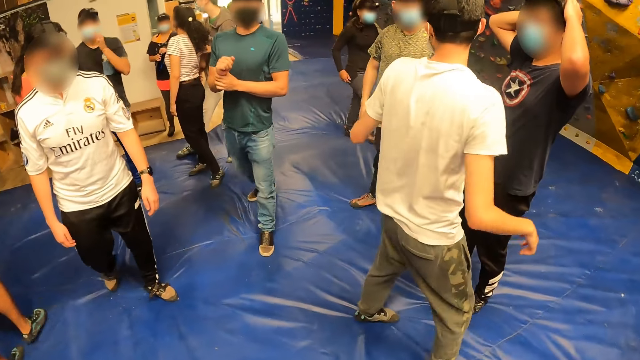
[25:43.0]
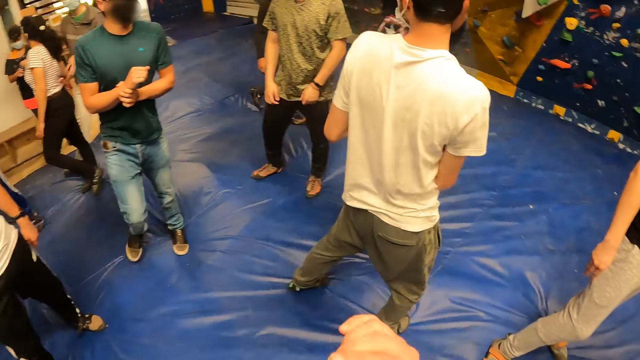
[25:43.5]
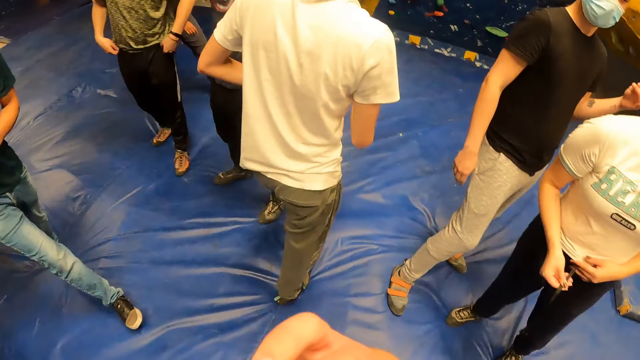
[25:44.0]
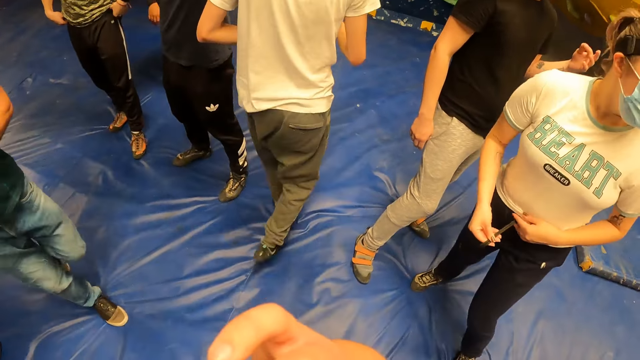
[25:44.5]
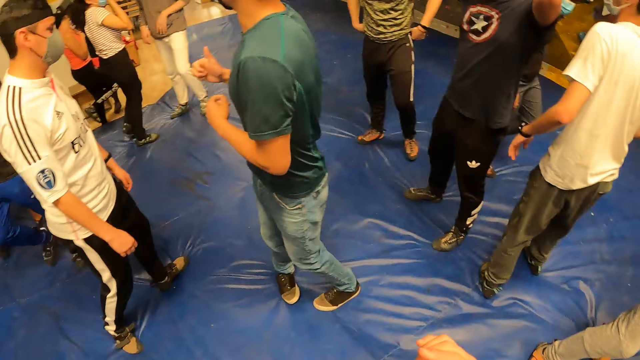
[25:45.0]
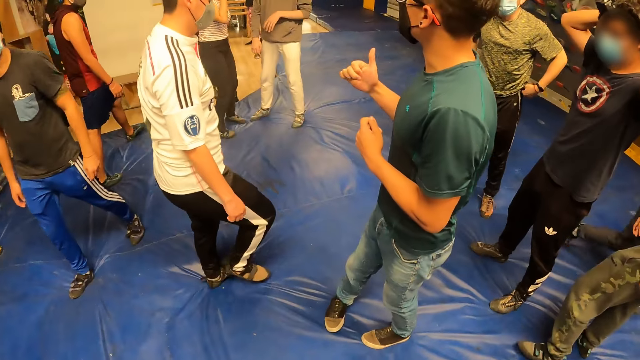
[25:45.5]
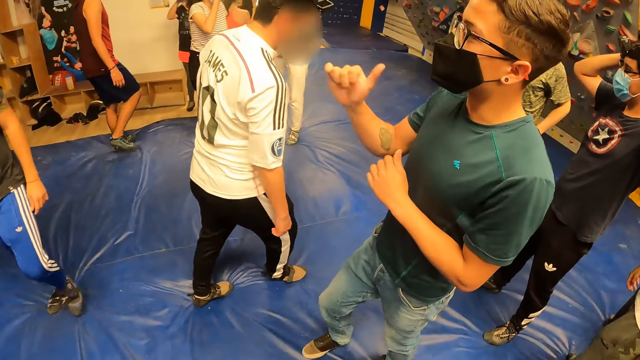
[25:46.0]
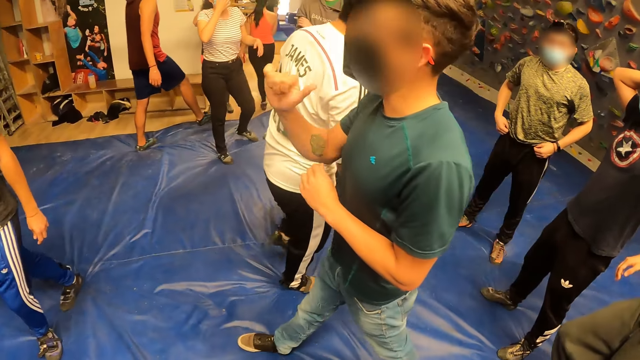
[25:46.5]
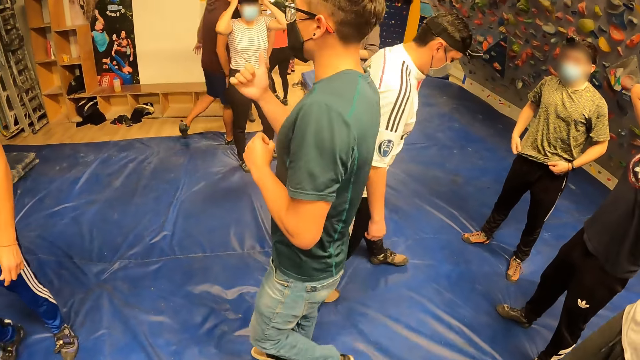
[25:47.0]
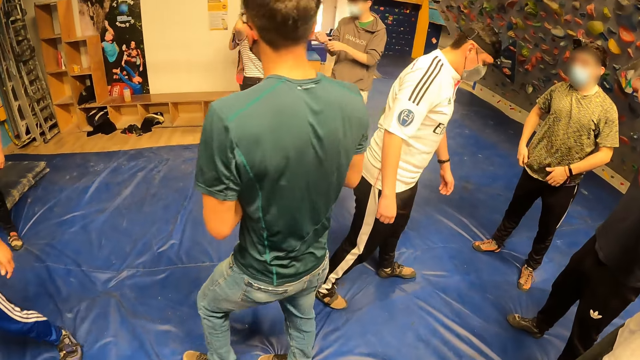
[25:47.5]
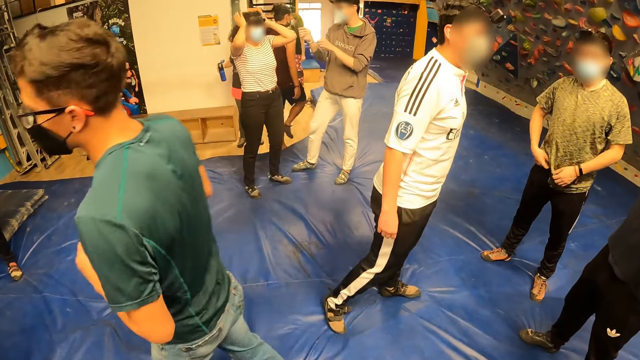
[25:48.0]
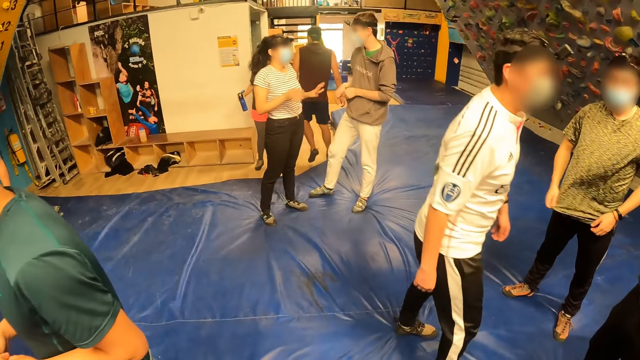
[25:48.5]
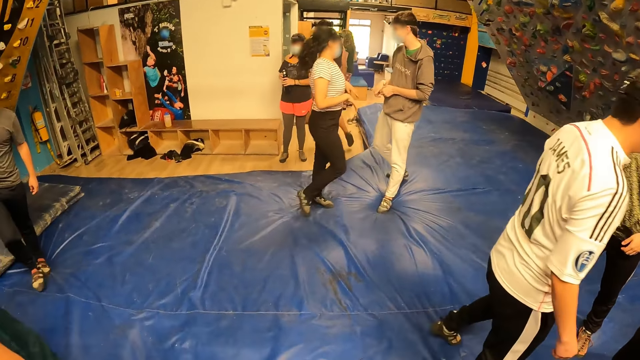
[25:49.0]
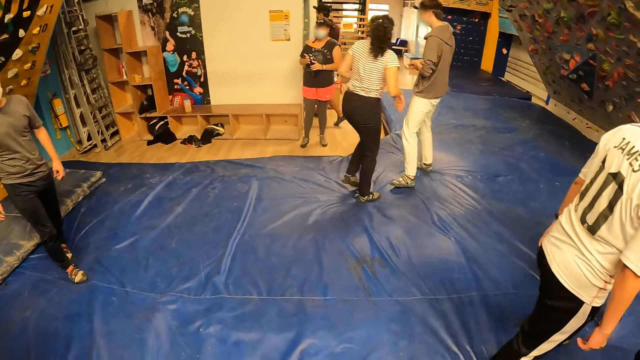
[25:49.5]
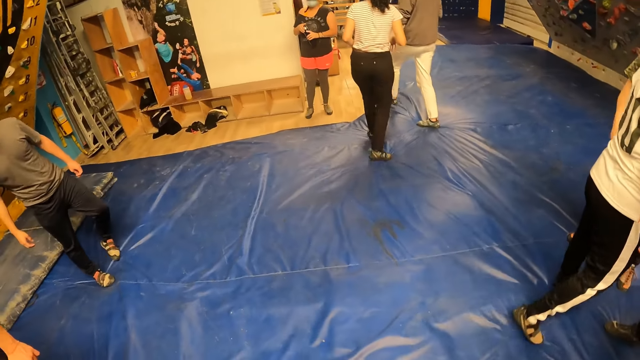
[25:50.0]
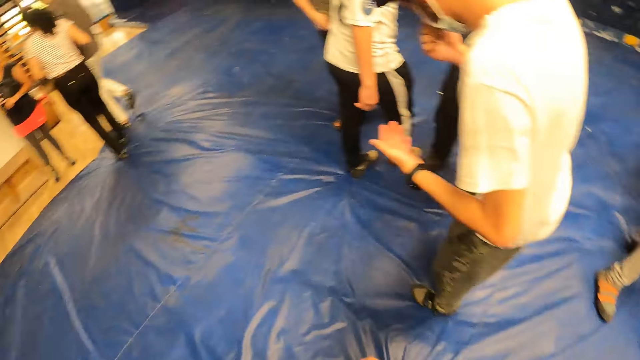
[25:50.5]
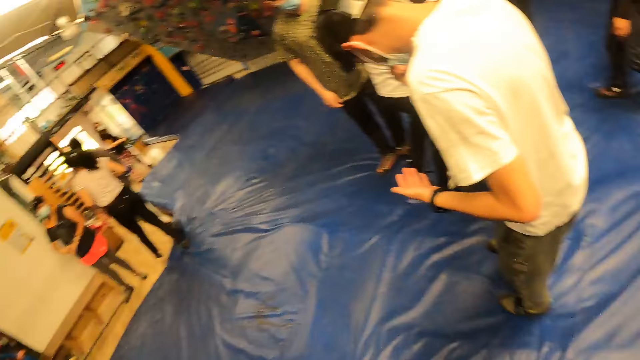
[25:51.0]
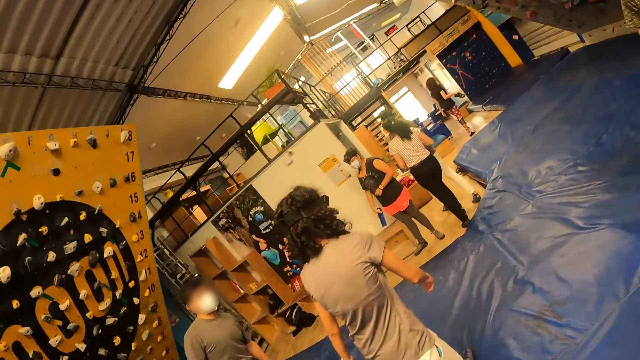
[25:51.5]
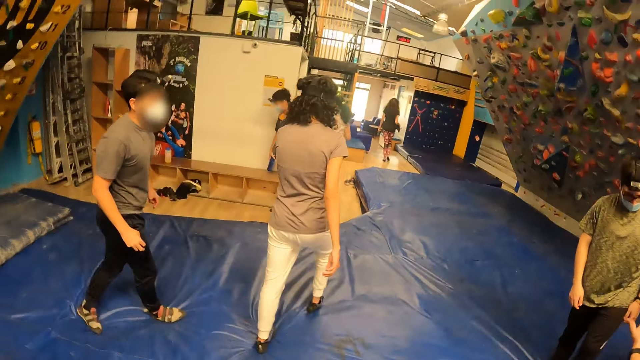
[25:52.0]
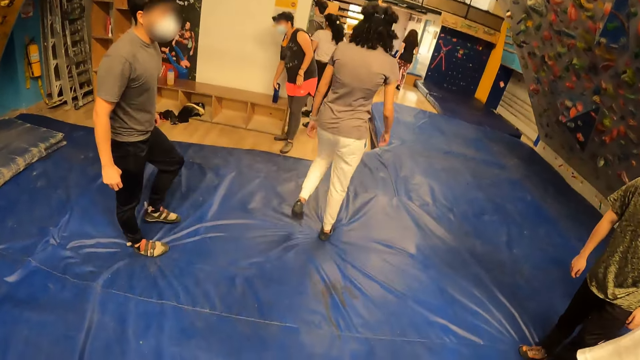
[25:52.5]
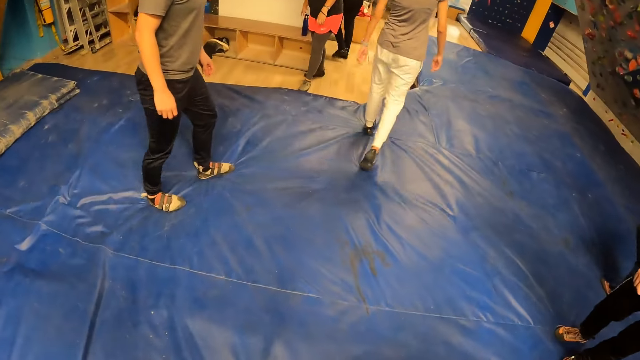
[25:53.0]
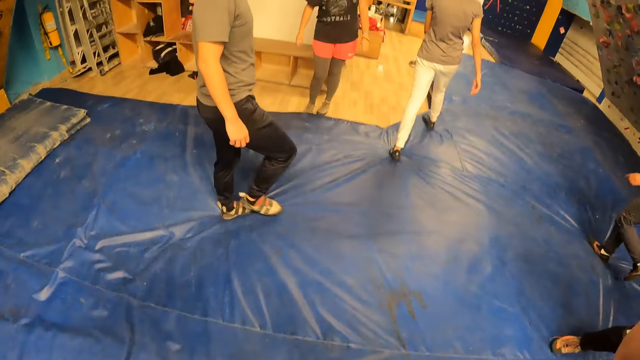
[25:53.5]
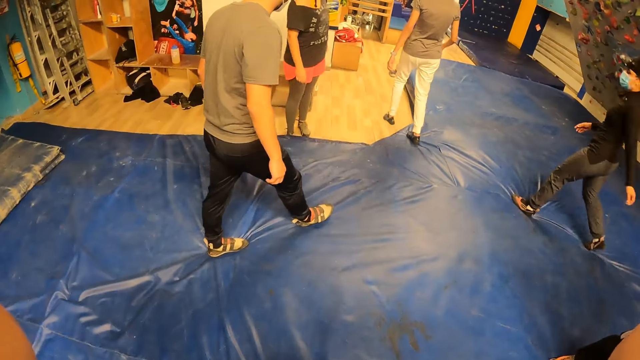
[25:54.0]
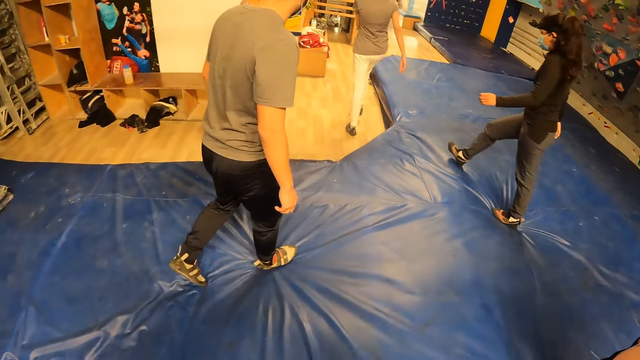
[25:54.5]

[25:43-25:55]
The camera wearer walks on a foam.

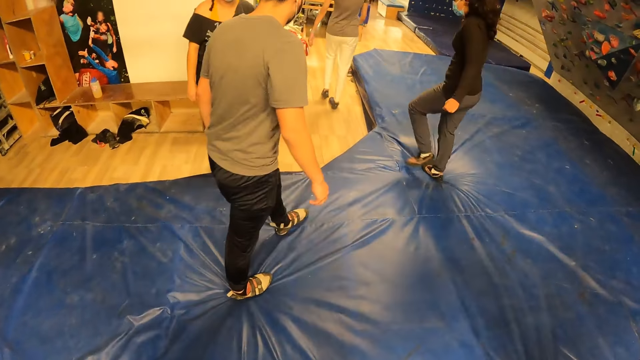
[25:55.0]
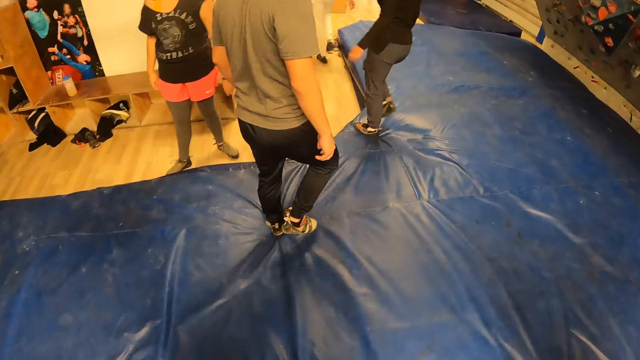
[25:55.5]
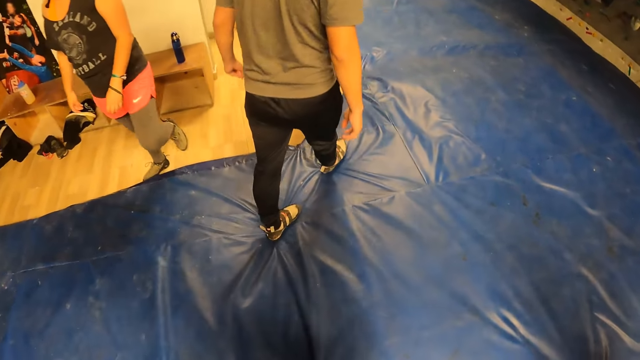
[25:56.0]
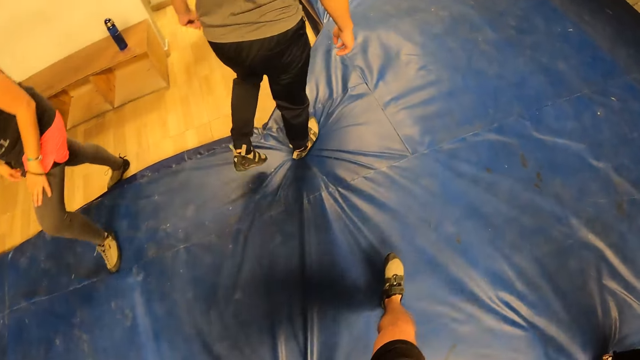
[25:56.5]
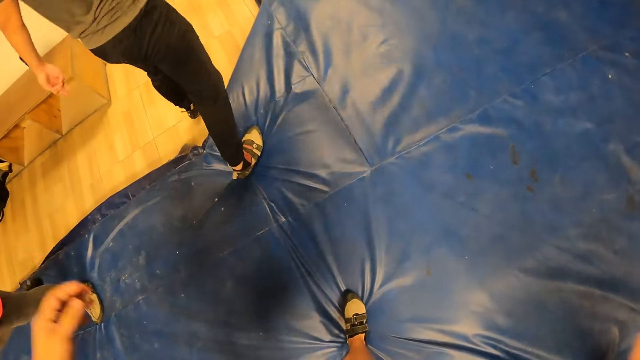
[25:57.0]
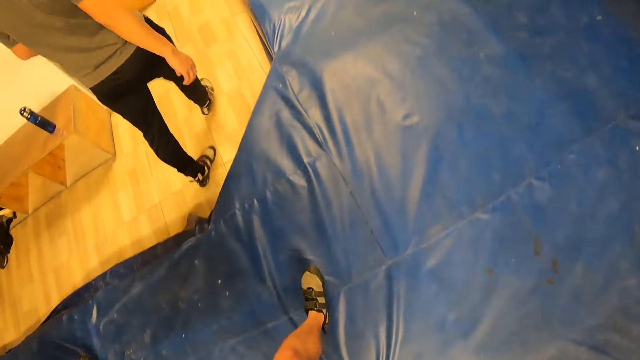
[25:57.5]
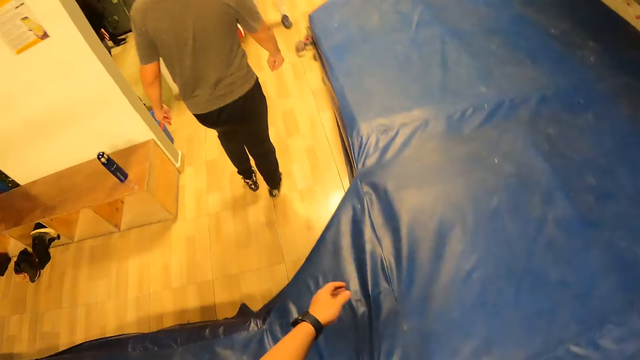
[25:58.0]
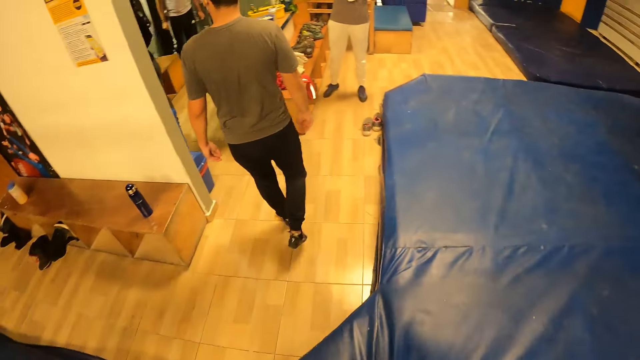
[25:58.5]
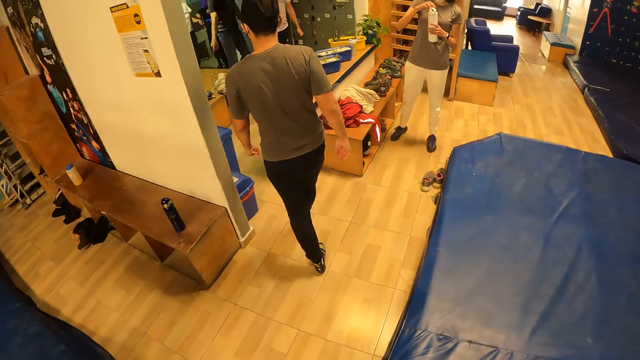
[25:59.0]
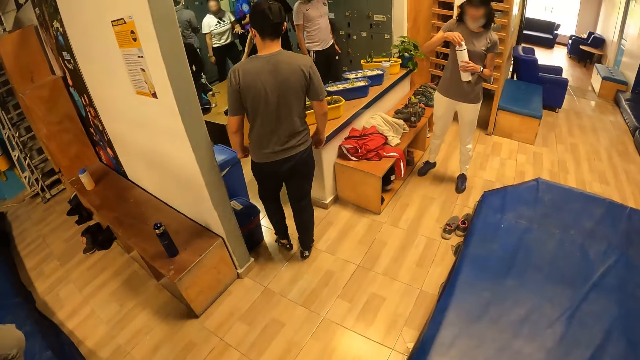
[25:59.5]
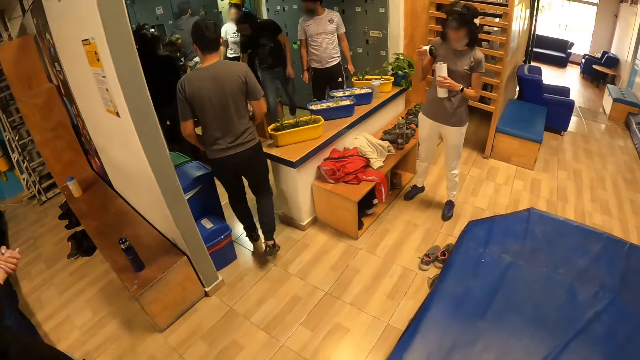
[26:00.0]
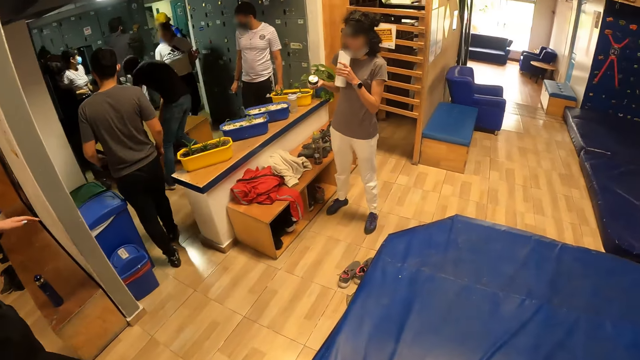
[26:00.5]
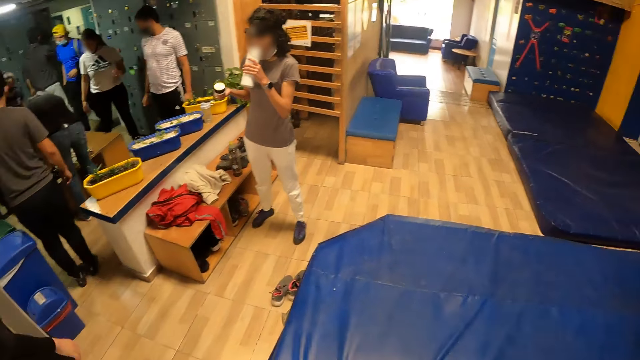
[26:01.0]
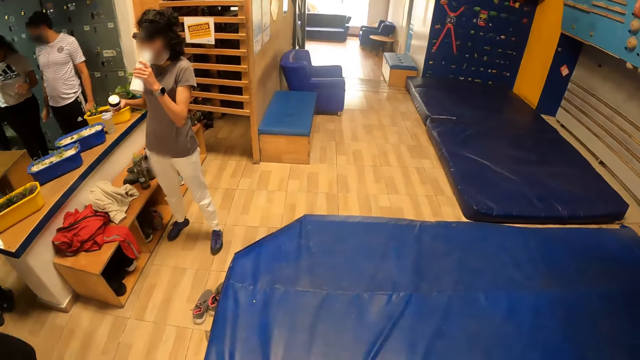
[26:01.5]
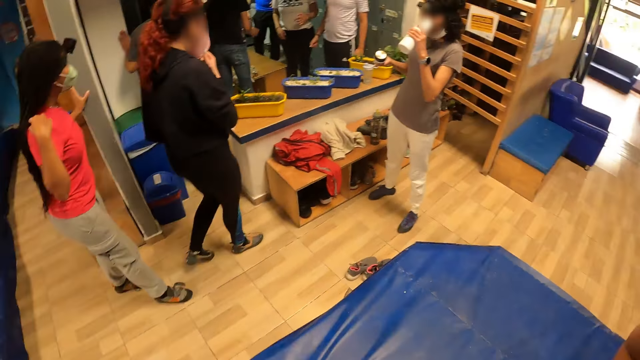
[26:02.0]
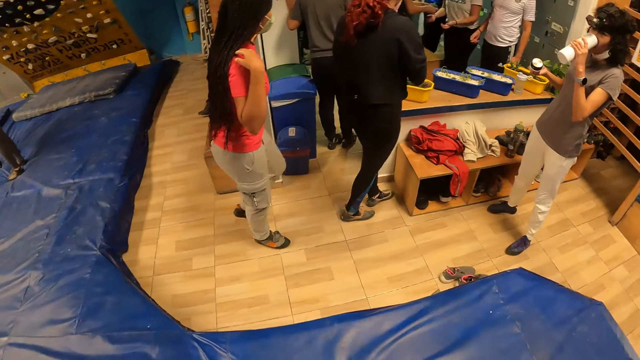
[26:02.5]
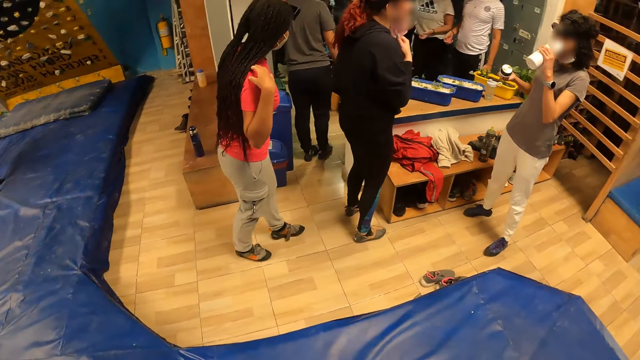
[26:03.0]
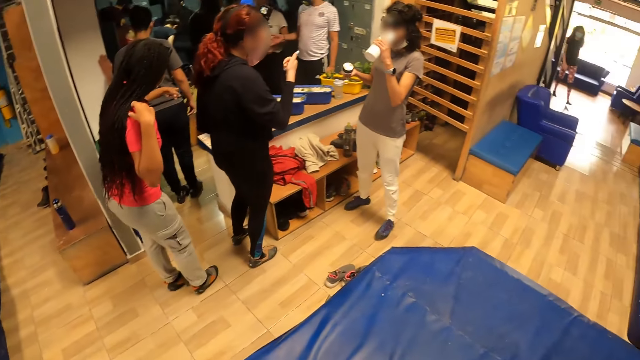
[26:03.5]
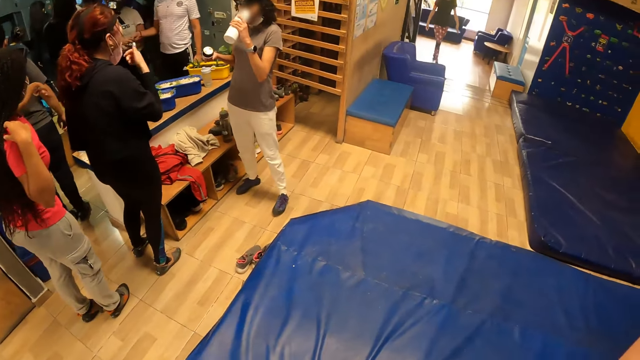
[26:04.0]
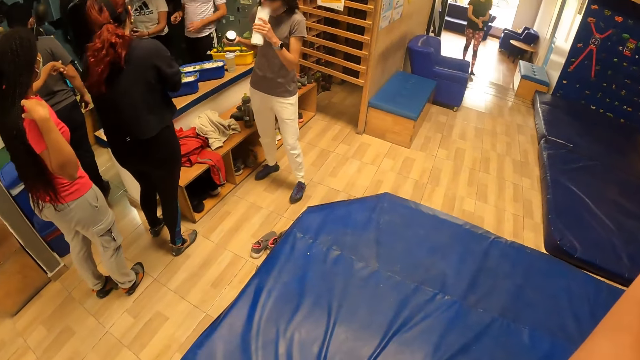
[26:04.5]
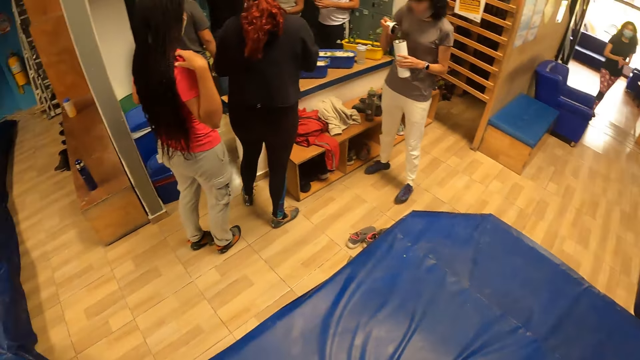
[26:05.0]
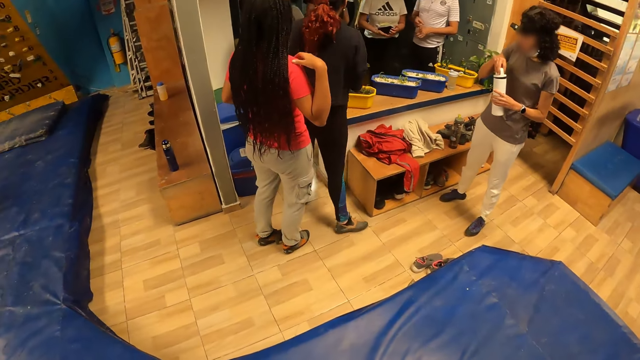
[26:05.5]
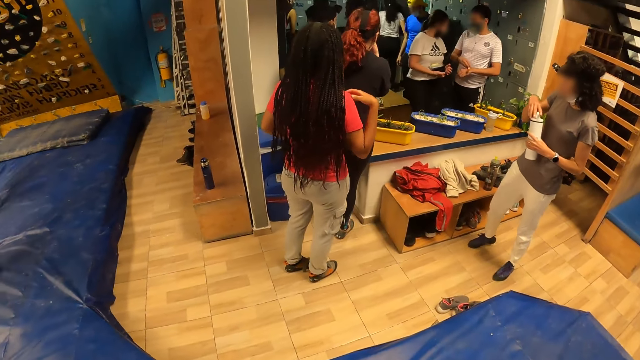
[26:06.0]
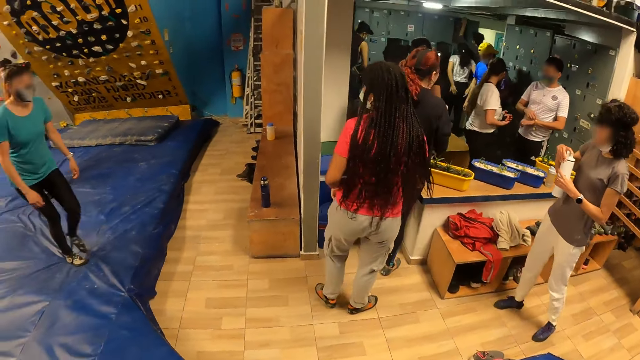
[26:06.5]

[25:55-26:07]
The camera wearer walks in the gaming room. They look around.
